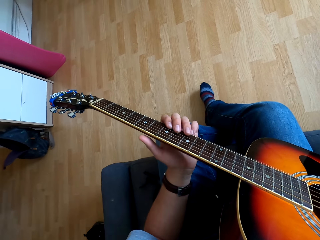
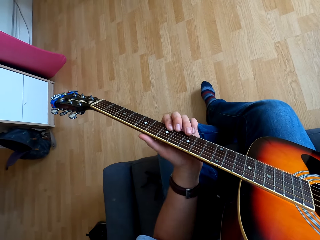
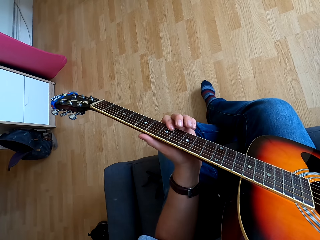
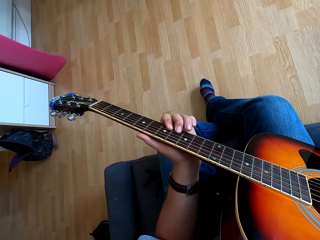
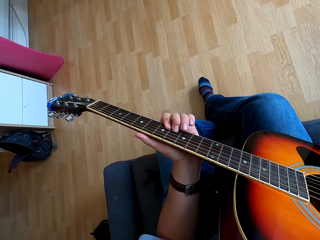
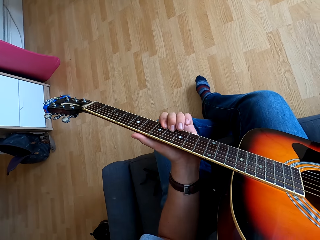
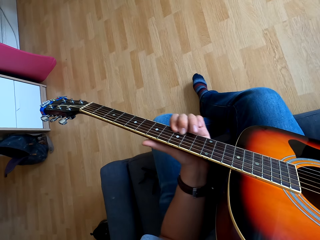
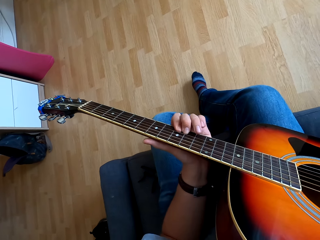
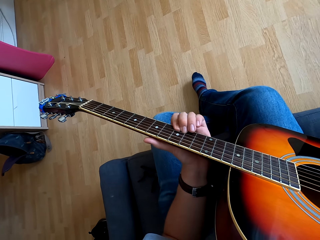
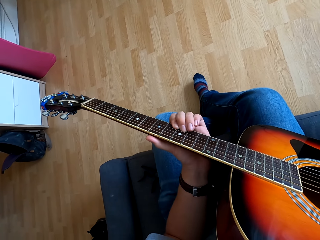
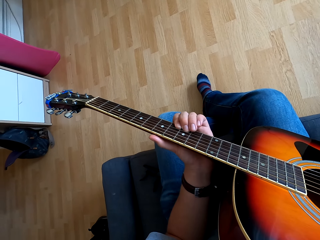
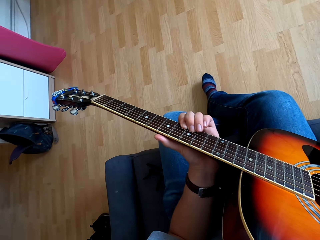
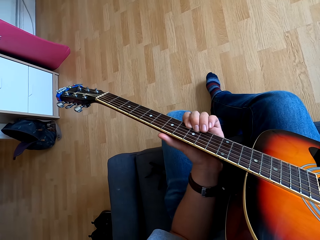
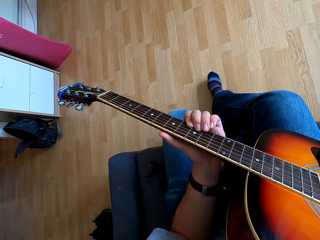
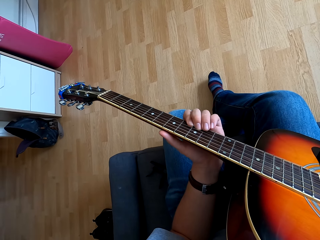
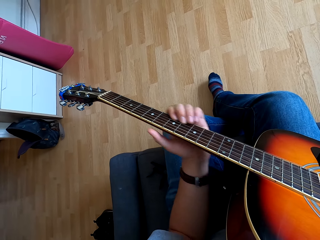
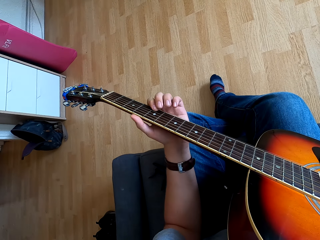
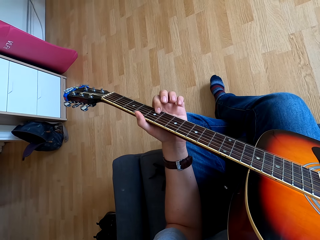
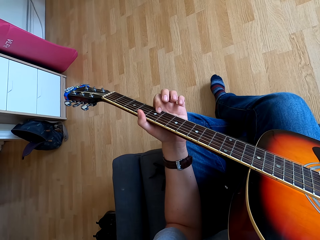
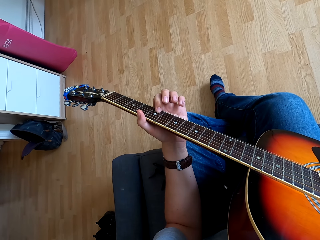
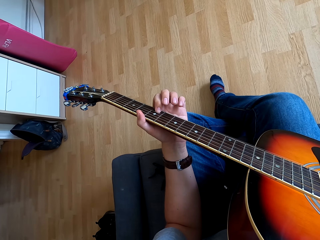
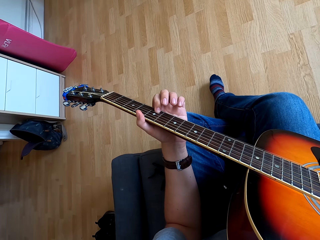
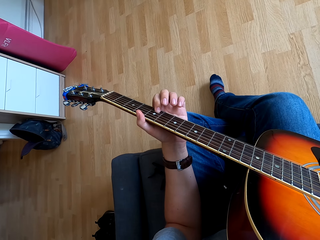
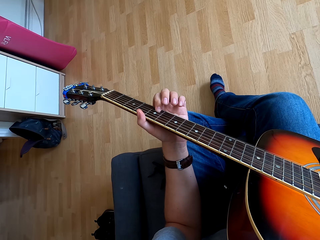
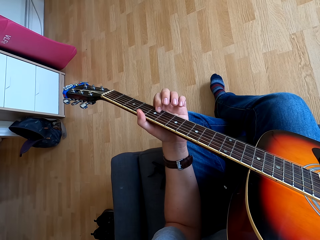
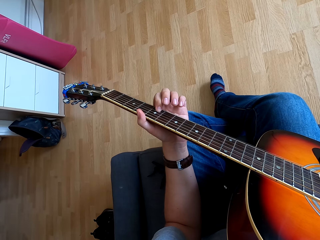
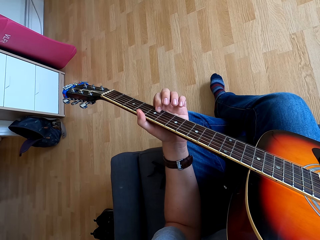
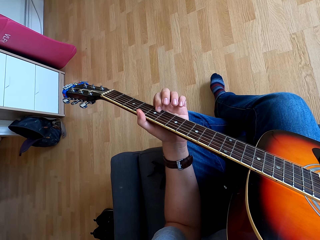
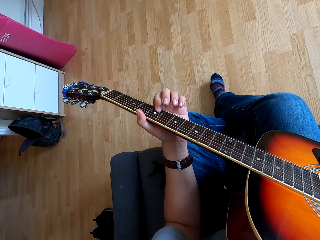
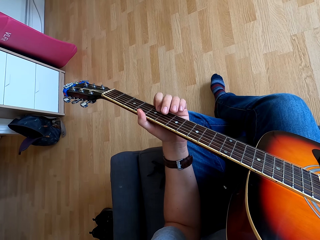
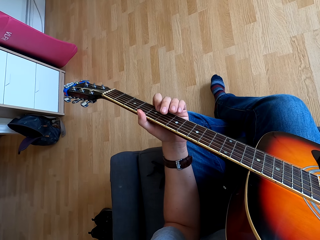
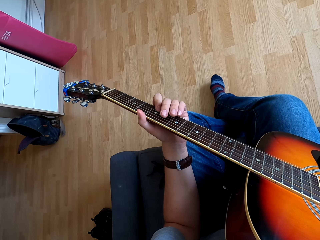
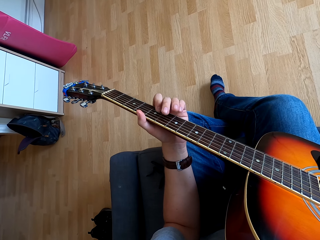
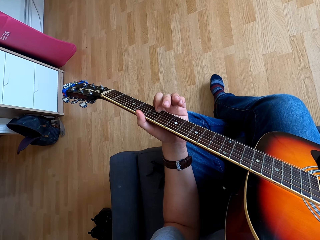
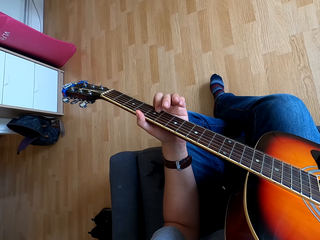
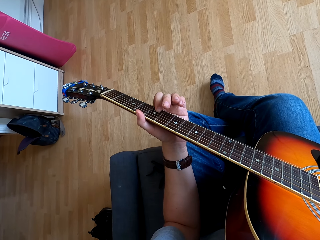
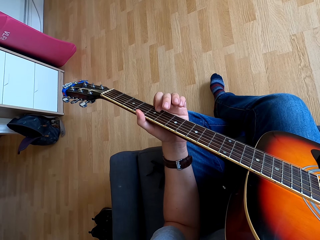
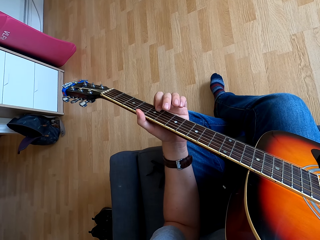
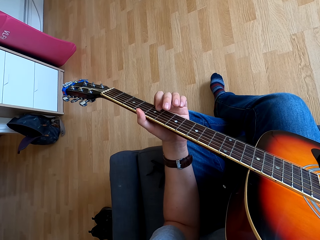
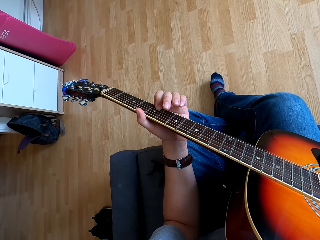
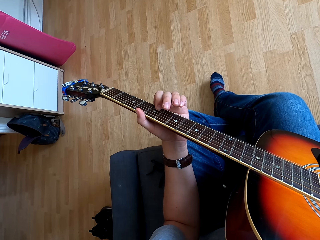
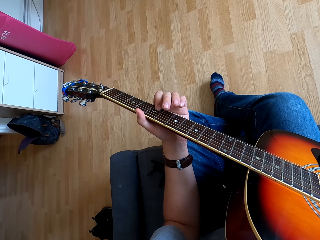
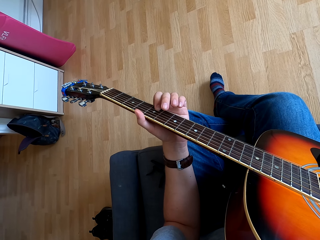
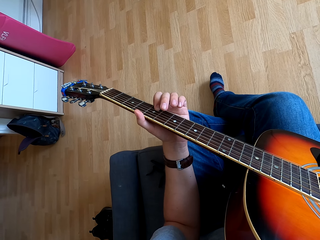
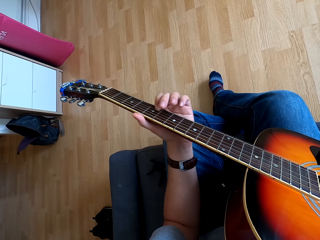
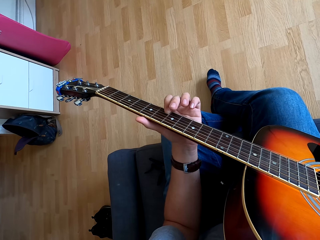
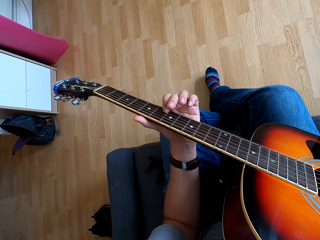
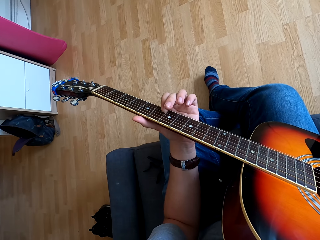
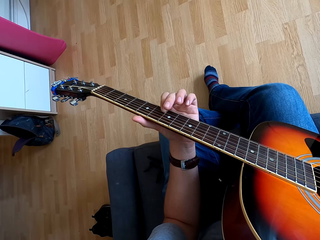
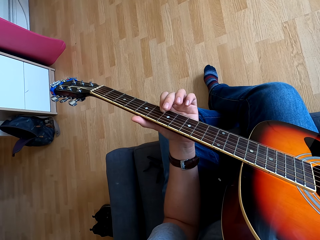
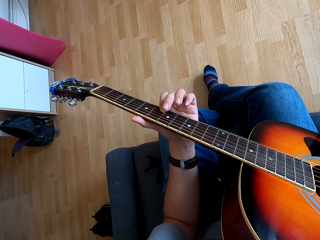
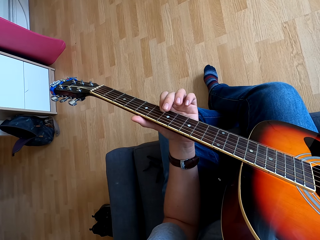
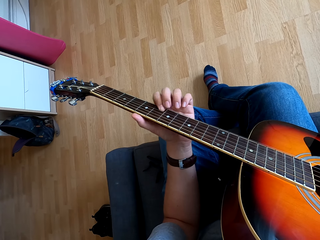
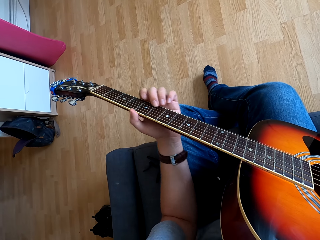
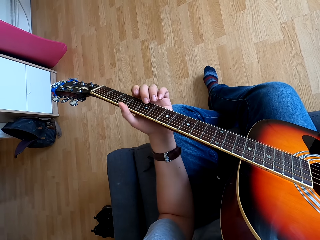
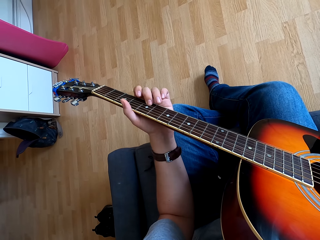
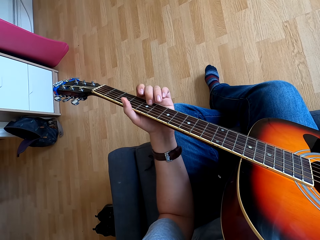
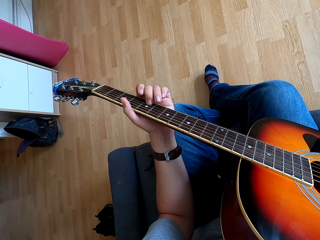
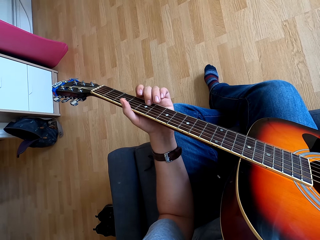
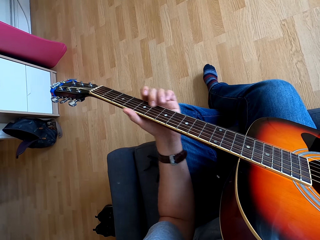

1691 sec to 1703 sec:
The camera wearer plays a guitar. They touch the guitar.

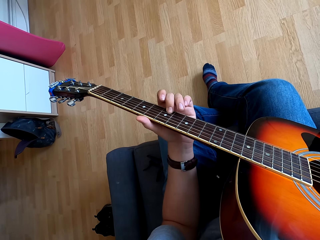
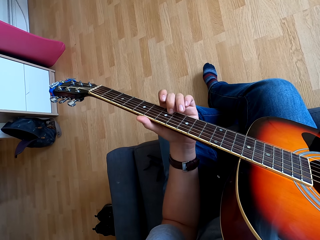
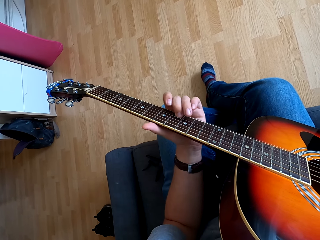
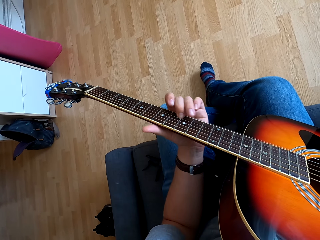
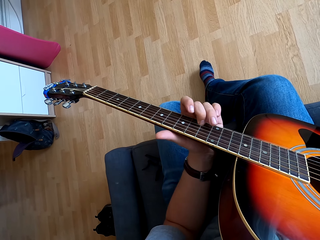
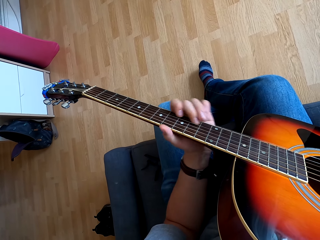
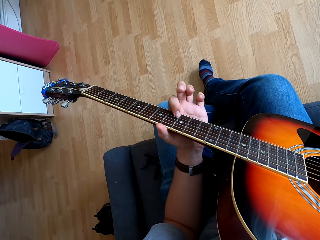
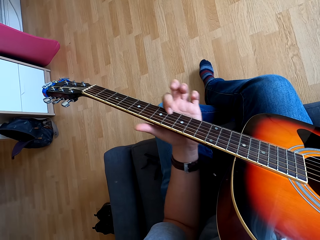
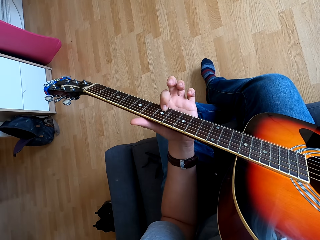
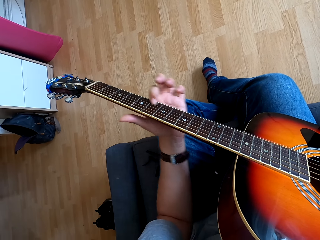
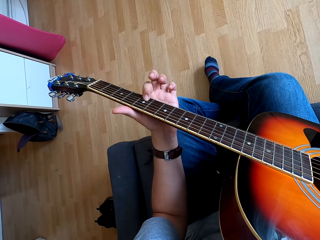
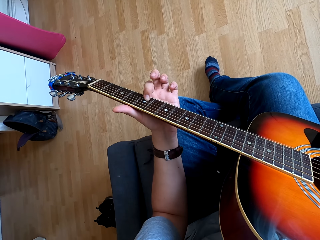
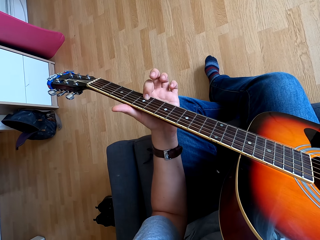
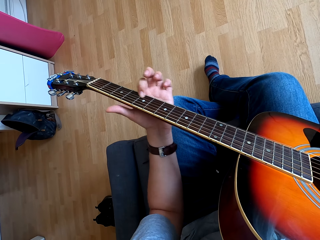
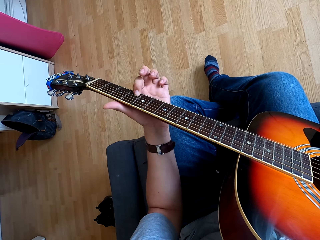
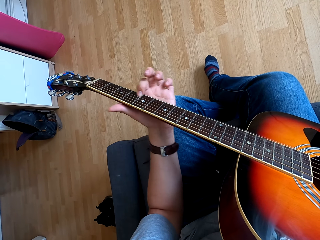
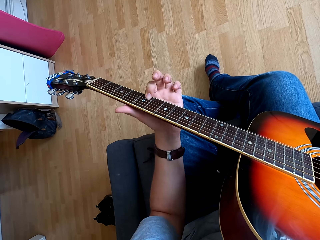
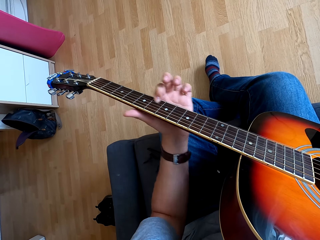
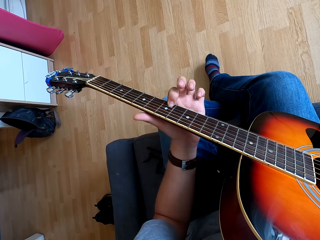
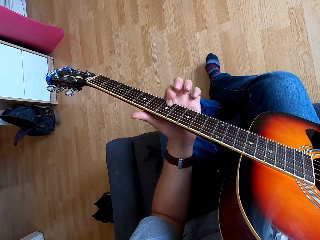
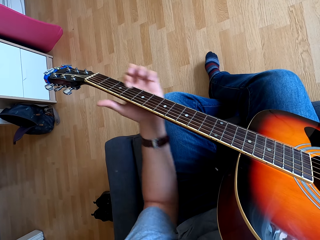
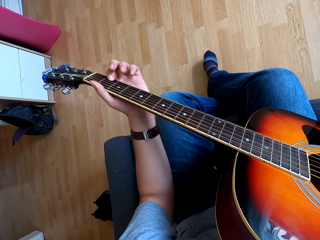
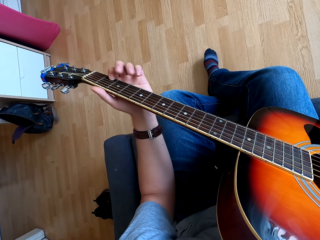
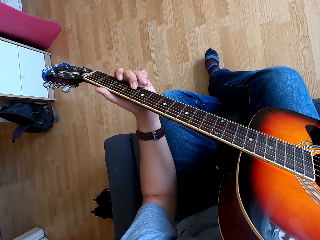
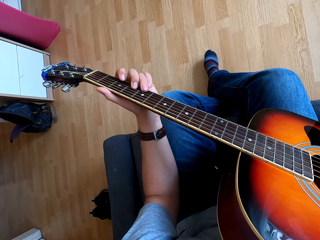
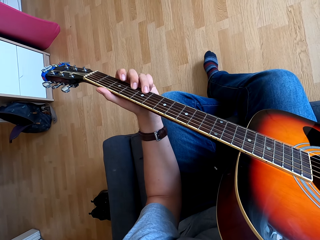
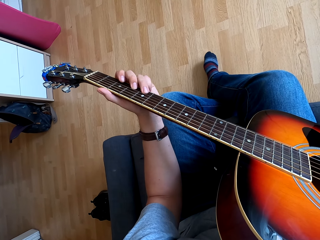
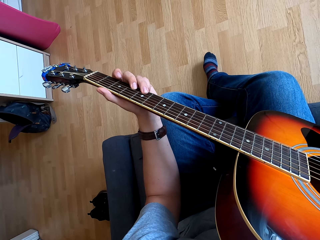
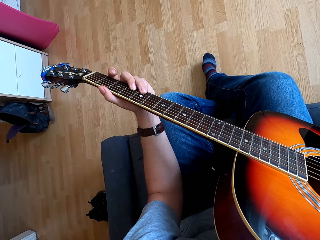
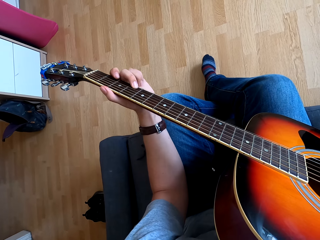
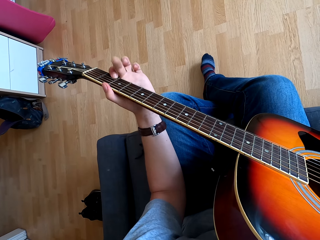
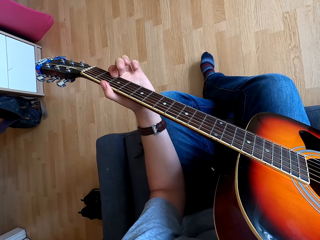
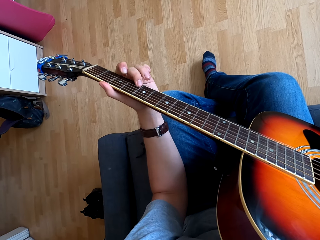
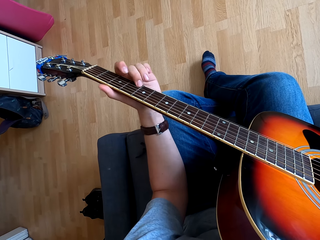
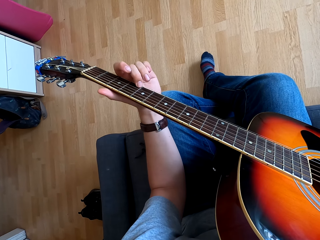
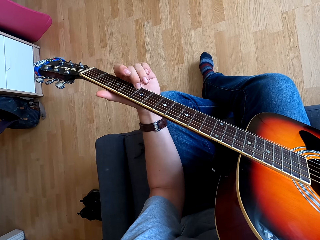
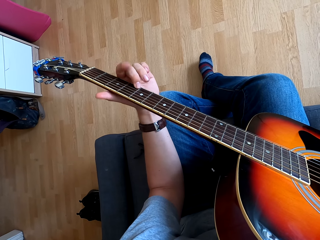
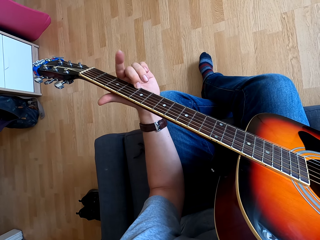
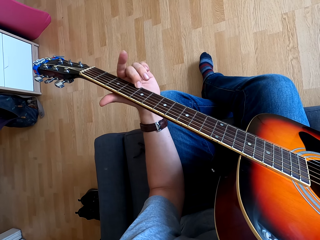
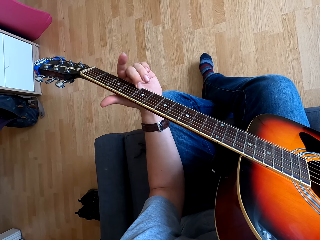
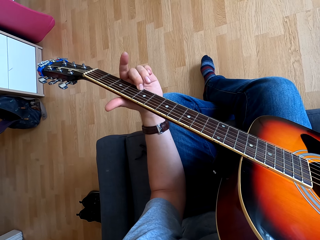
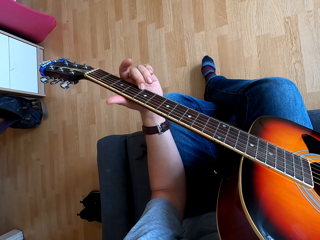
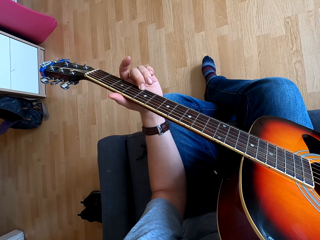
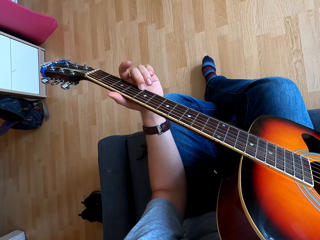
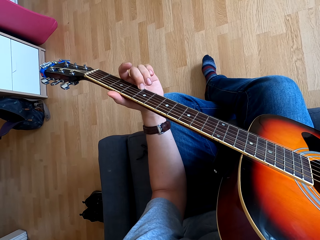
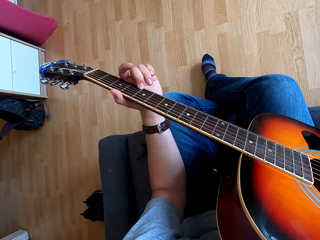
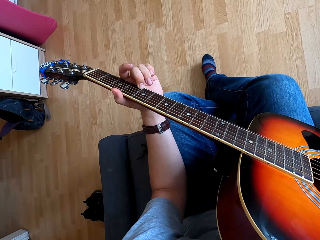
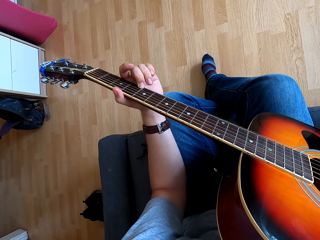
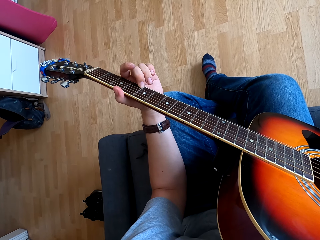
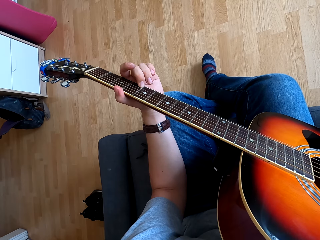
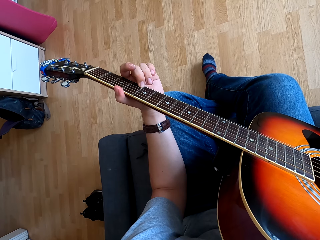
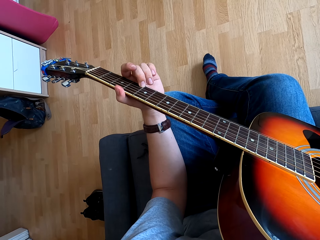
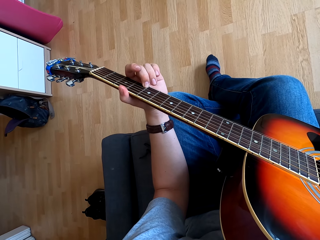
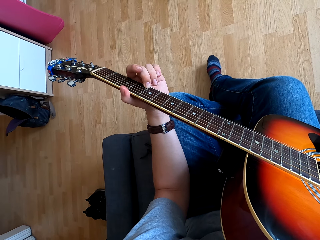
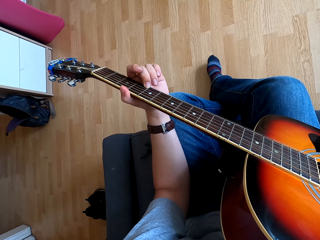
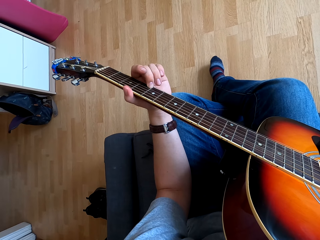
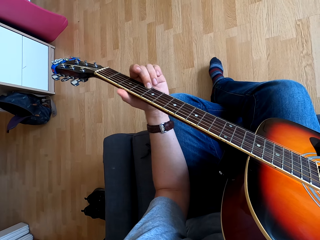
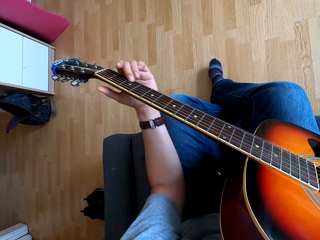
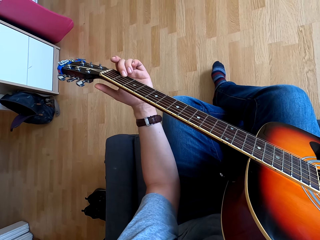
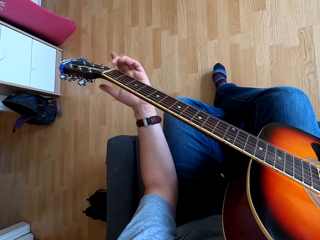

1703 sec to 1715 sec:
The camera wearer plays guitar.
